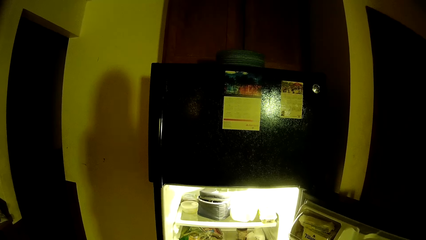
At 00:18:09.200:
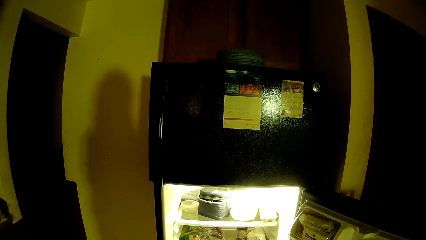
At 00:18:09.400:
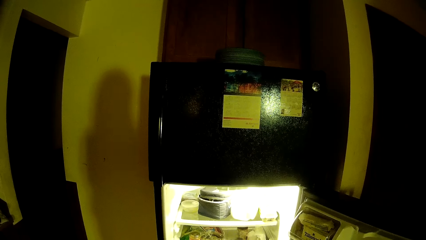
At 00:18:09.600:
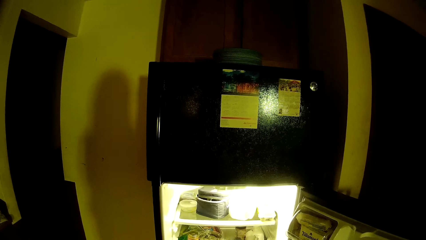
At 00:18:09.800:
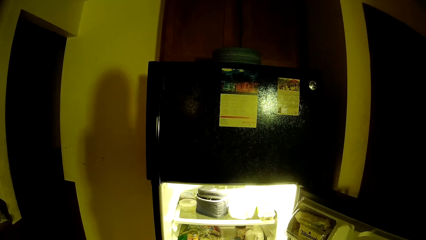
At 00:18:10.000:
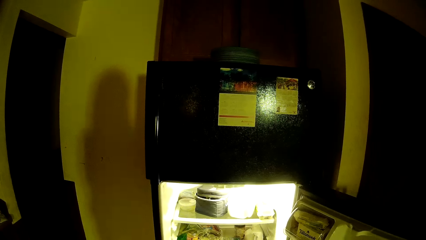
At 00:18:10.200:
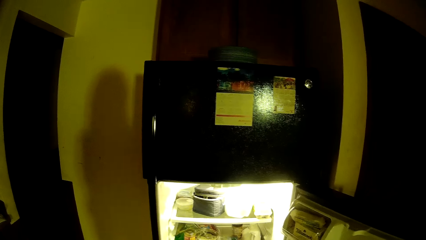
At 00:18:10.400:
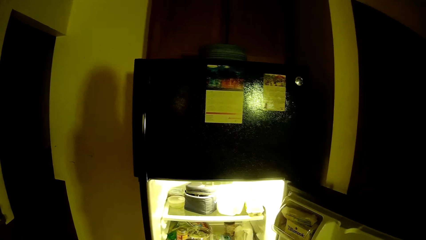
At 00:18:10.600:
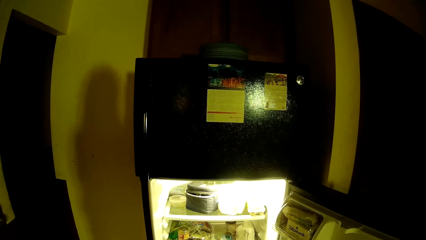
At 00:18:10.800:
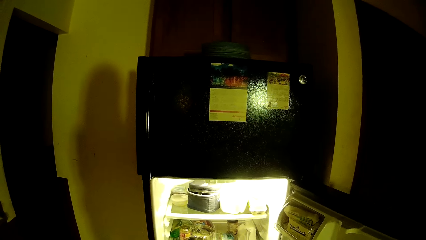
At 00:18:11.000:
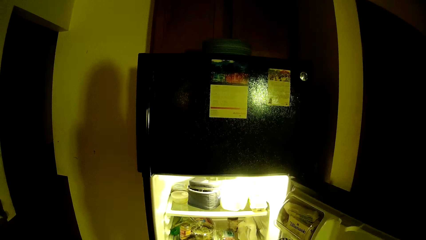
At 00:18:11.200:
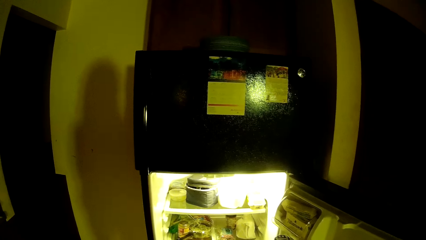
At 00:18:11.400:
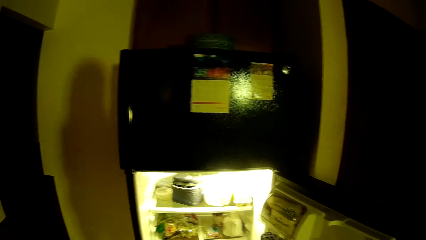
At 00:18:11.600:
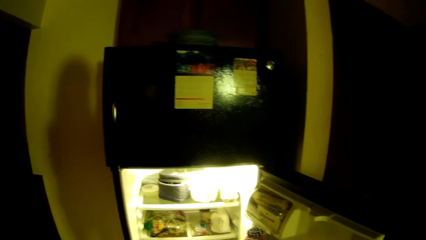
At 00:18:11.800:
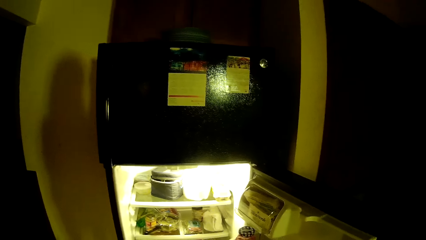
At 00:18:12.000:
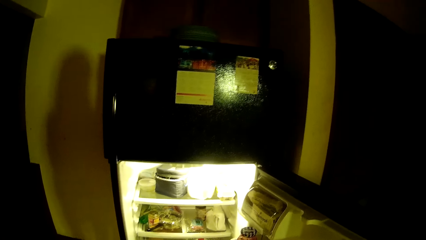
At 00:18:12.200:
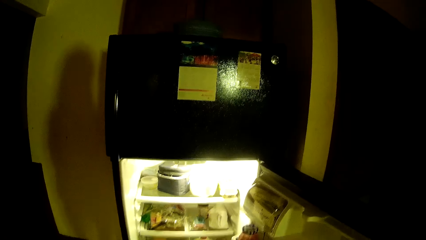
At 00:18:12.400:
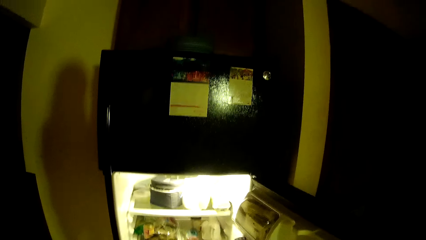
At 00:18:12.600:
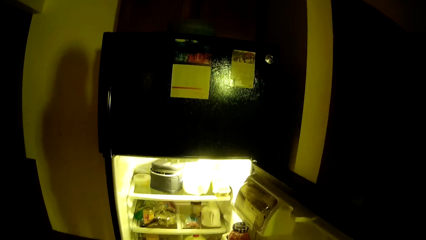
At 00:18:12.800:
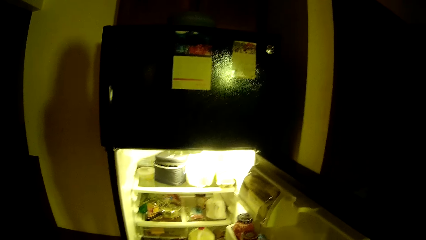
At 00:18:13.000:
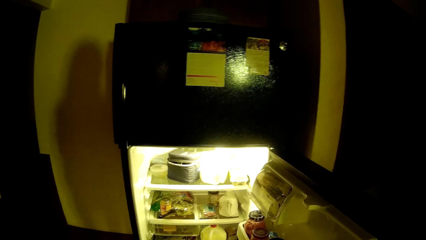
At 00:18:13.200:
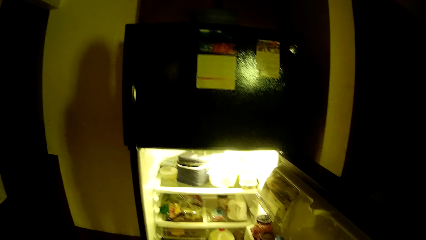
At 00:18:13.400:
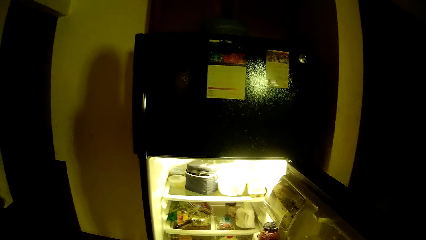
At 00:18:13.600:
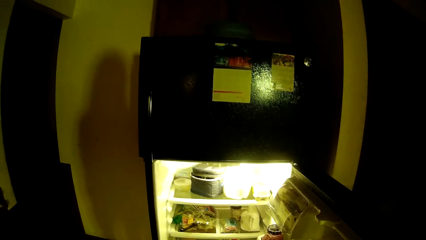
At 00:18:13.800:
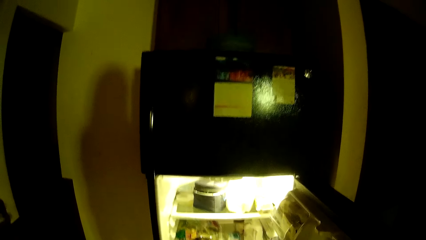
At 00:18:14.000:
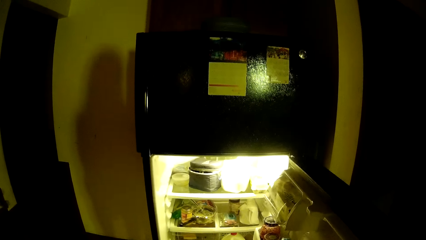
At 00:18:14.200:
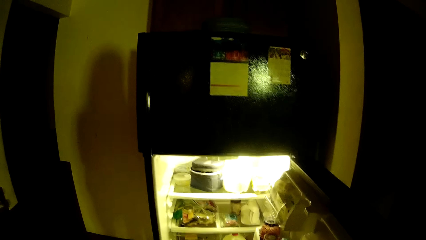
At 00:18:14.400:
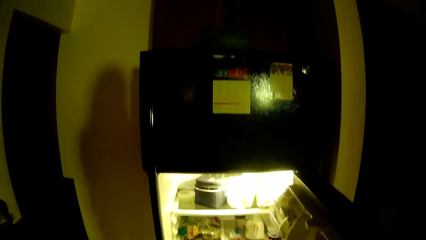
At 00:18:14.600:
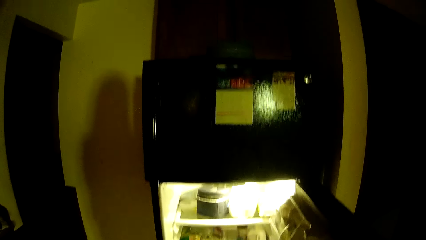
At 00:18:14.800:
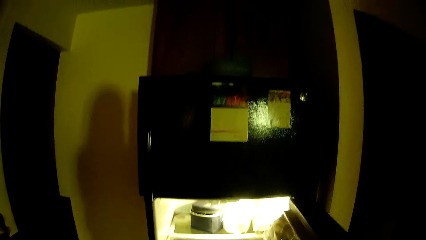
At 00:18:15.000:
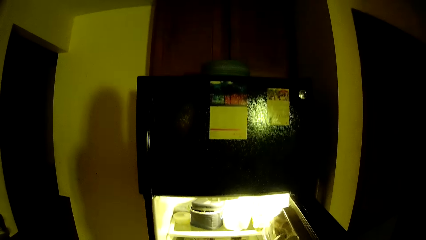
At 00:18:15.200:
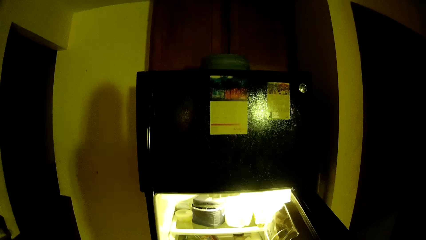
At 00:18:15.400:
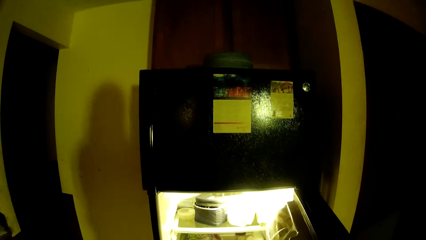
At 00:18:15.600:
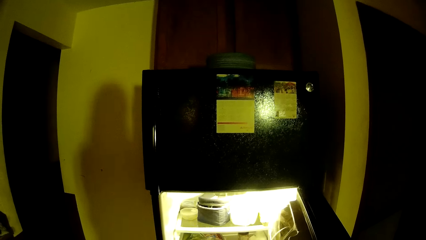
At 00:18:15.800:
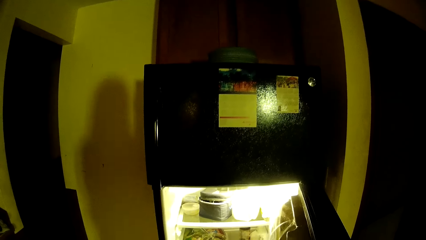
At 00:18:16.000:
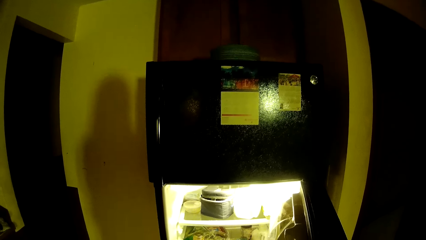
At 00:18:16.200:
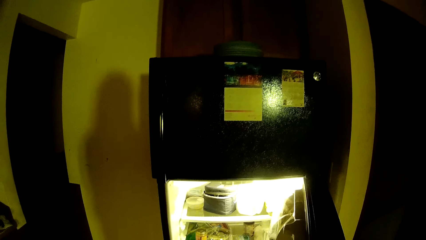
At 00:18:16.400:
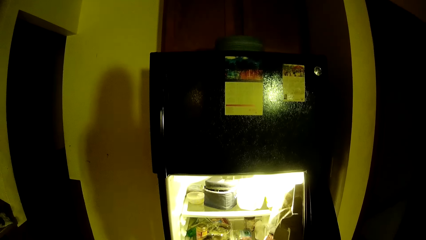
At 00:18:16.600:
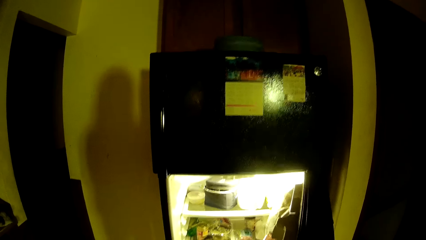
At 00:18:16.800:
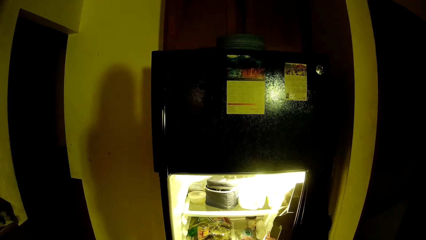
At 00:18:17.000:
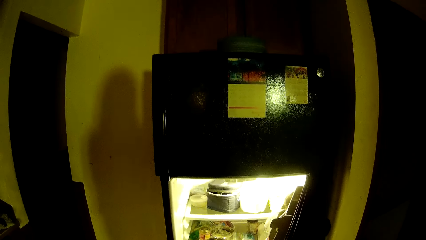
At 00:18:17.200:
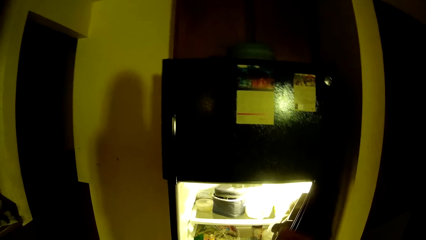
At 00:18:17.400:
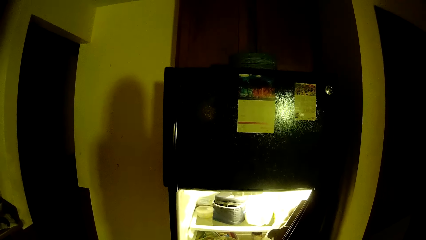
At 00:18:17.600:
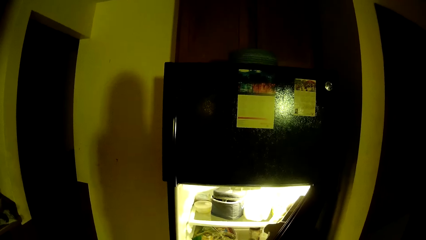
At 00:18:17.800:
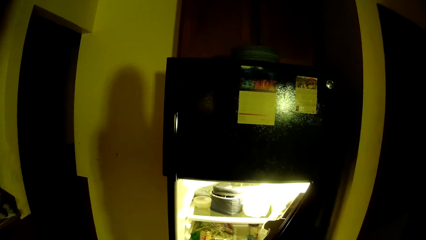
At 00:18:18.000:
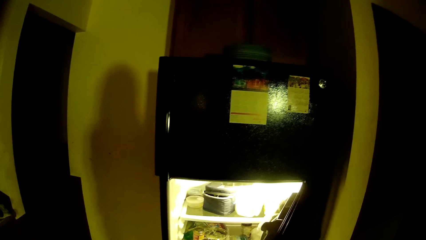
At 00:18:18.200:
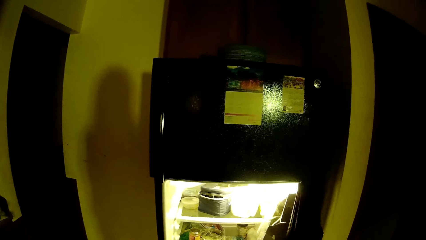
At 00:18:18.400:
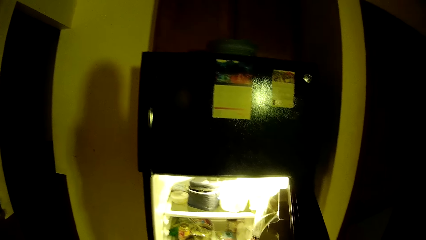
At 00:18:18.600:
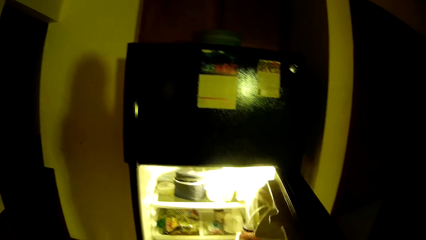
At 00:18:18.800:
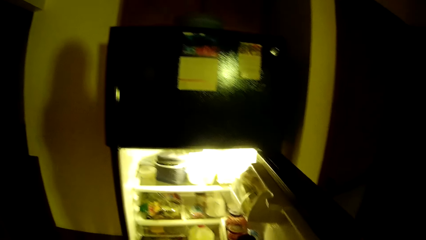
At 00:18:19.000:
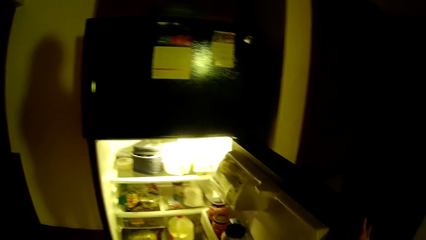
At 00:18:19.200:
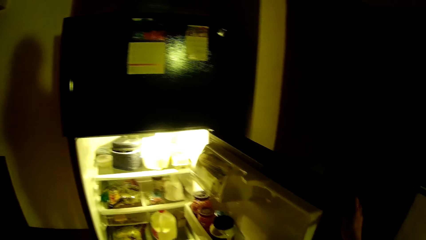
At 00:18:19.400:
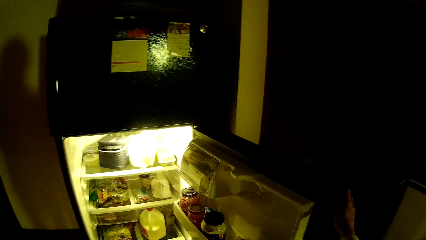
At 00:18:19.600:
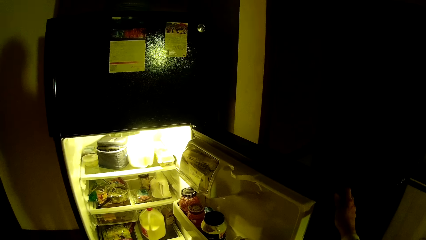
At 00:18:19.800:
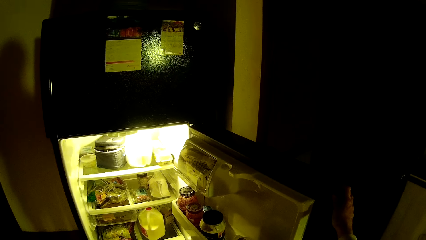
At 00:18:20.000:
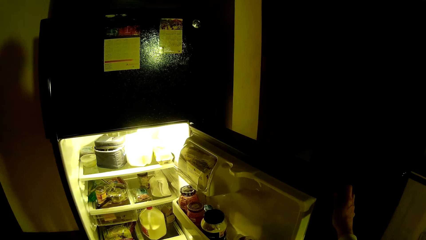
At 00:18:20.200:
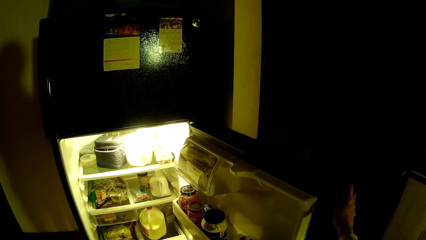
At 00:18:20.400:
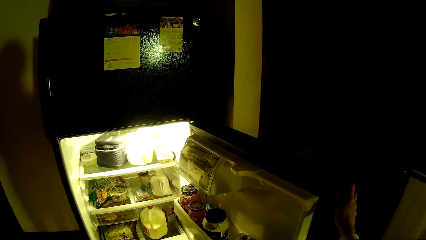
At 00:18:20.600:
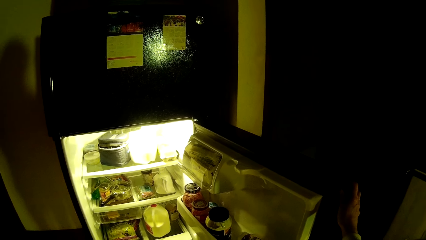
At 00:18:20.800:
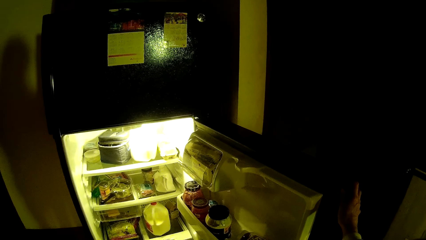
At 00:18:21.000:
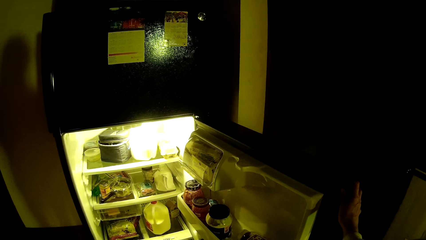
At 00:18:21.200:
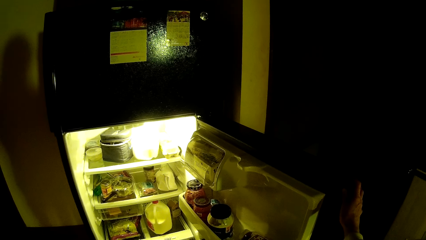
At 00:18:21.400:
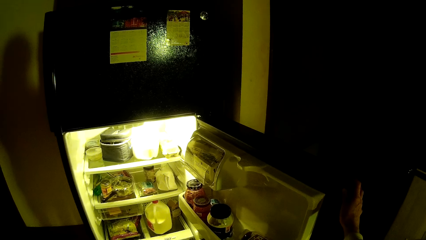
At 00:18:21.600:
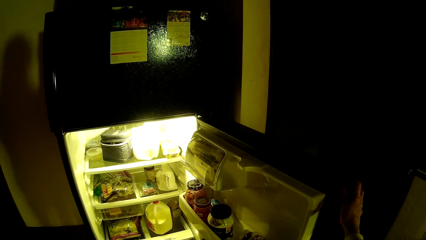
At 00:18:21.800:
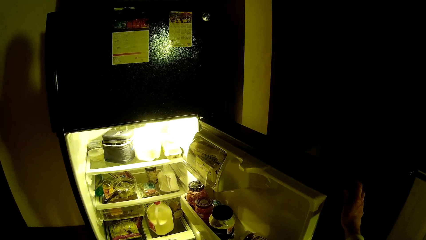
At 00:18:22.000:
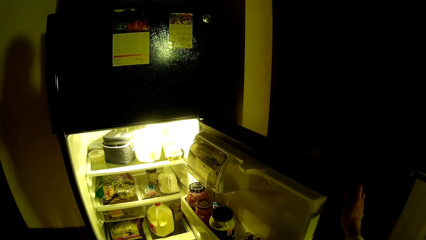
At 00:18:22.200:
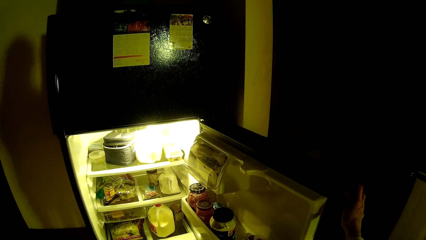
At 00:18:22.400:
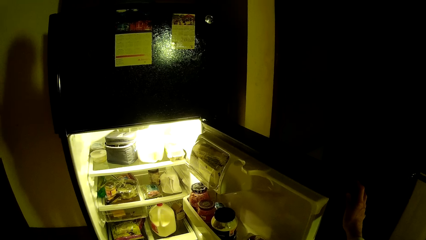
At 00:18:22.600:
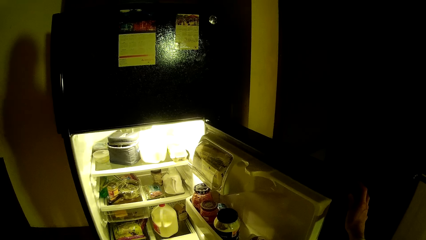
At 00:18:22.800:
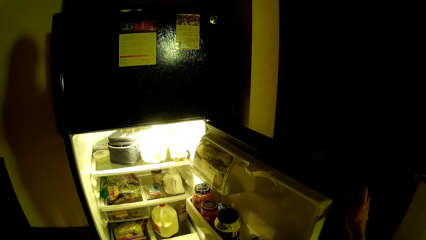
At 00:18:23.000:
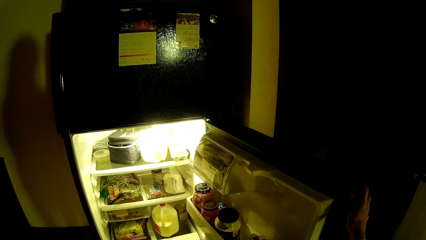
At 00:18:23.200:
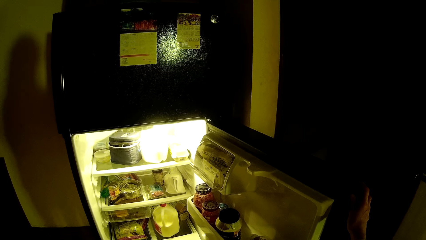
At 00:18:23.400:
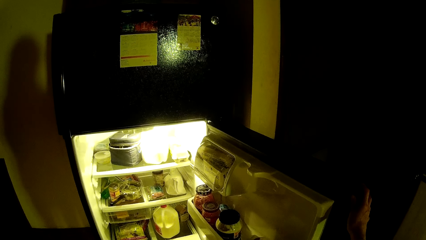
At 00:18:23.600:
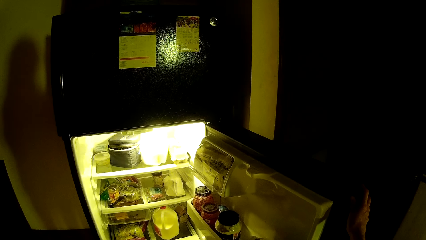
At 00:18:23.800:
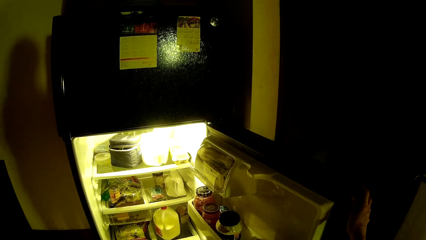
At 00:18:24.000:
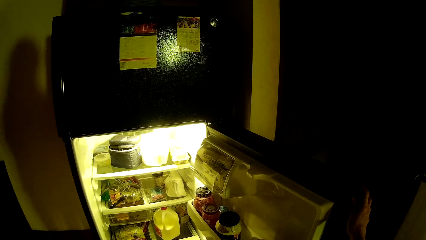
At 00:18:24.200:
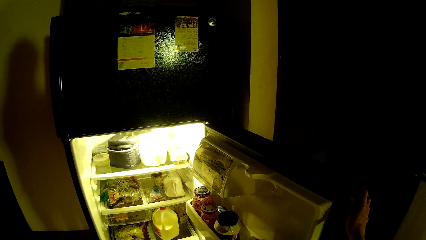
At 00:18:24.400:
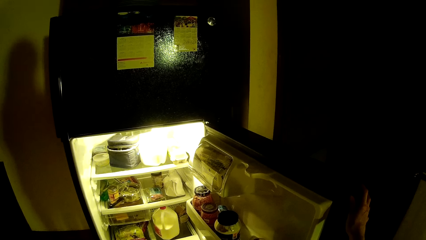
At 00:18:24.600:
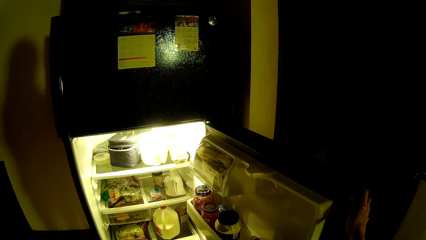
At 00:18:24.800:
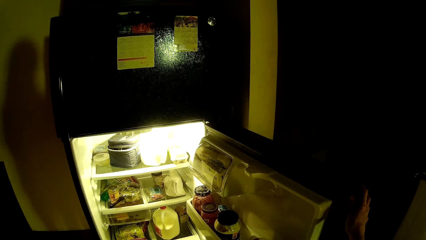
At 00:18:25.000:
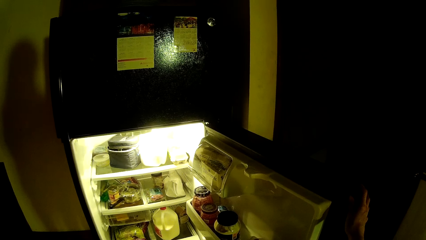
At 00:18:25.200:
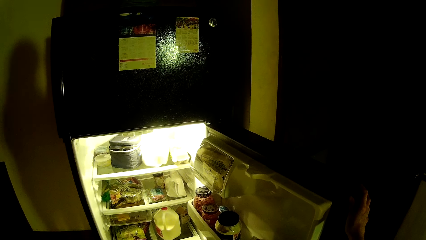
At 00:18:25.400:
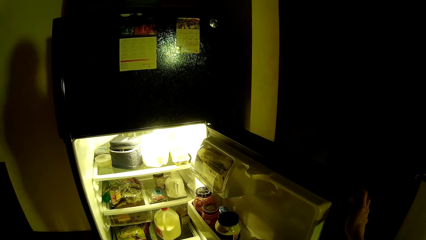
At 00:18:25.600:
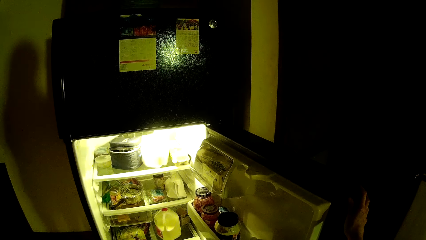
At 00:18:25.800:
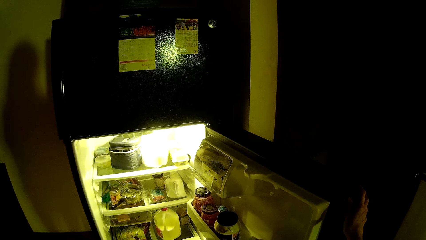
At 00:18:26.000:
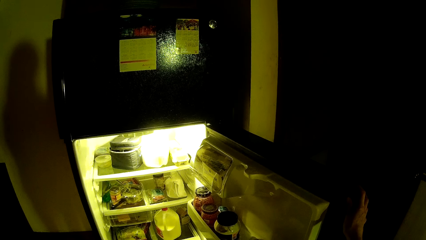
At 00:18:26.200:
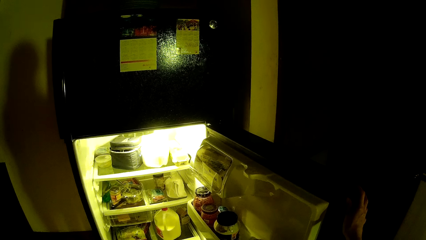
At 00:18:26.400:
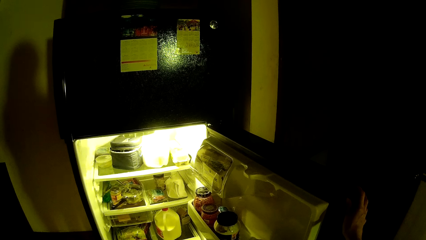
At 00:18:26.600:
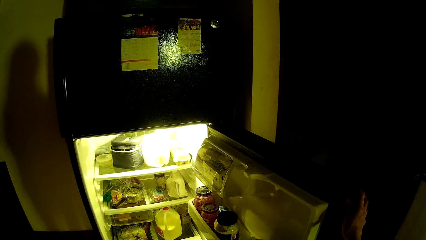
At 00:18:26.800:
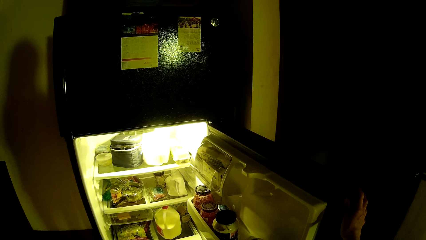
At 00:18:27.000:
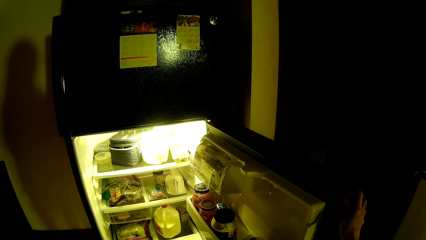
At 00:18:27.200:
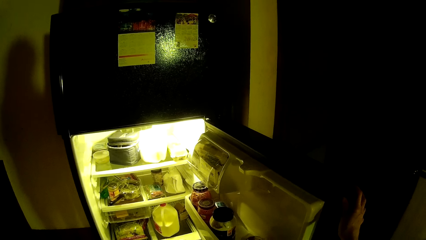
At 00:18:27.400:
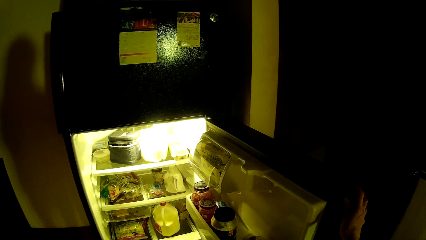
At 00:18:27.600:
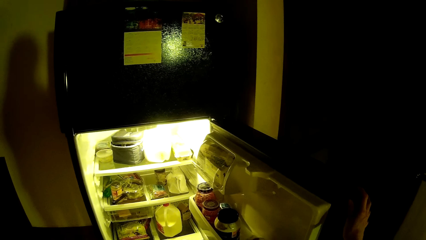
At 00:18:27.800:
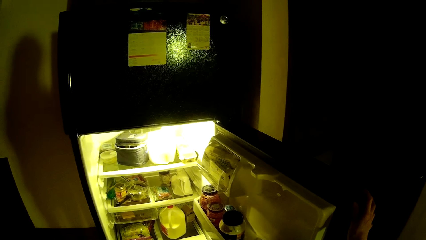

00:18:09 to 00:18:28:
The camera wearer holds the refrigerator with her right hand.
